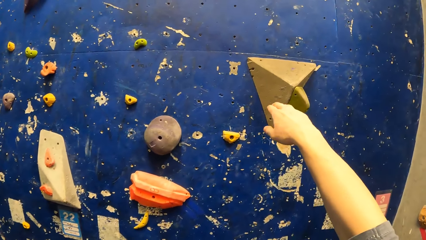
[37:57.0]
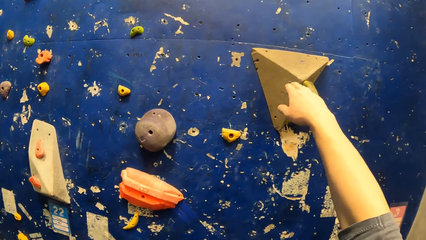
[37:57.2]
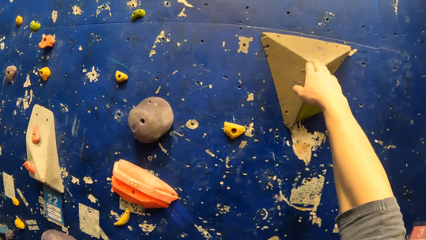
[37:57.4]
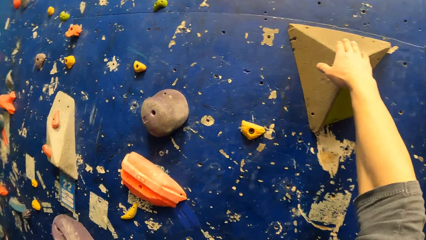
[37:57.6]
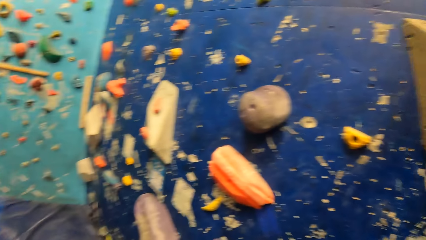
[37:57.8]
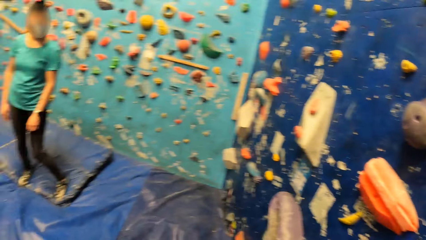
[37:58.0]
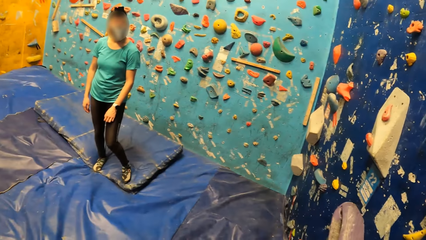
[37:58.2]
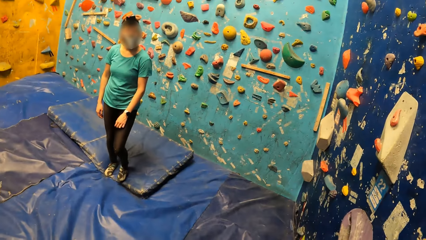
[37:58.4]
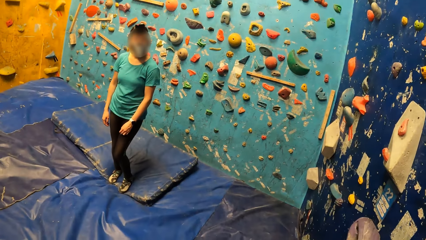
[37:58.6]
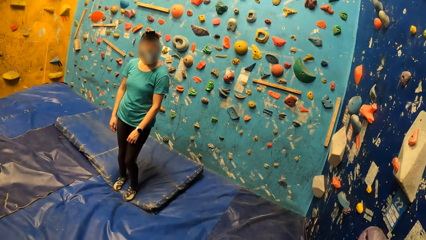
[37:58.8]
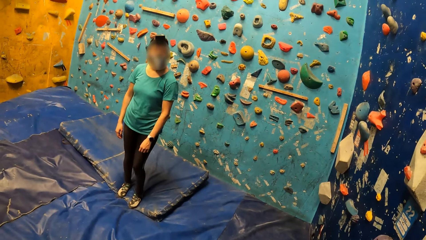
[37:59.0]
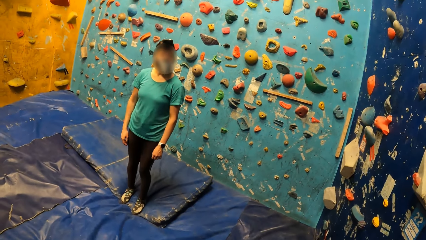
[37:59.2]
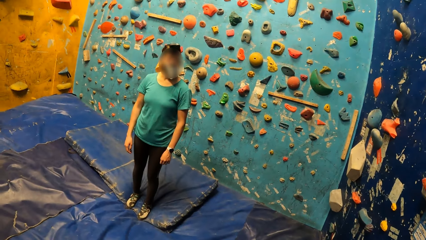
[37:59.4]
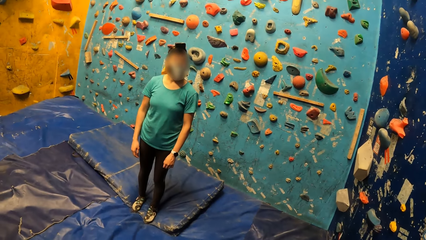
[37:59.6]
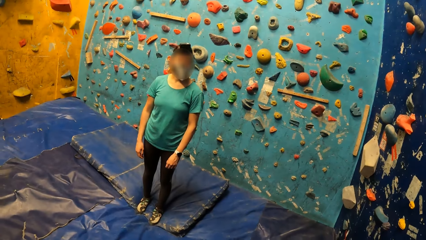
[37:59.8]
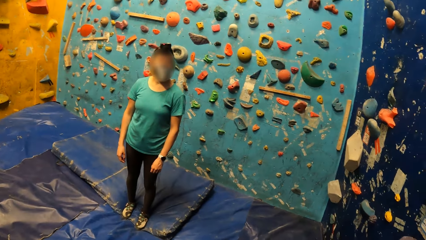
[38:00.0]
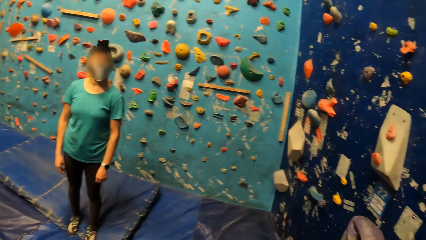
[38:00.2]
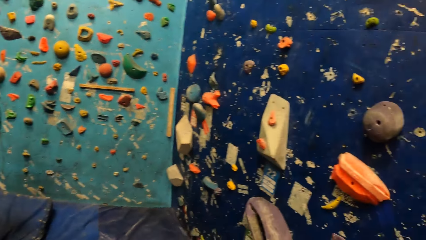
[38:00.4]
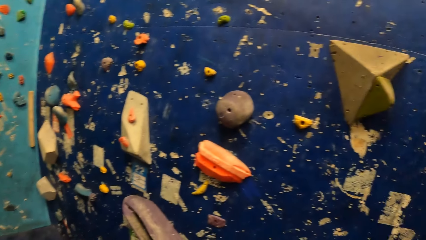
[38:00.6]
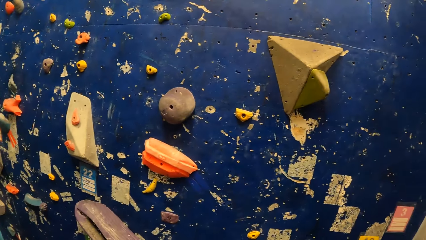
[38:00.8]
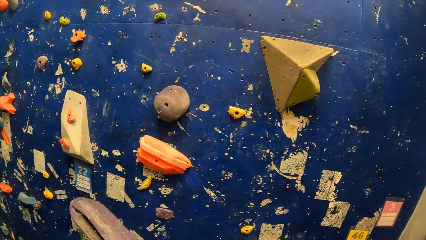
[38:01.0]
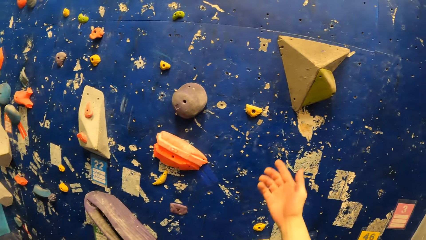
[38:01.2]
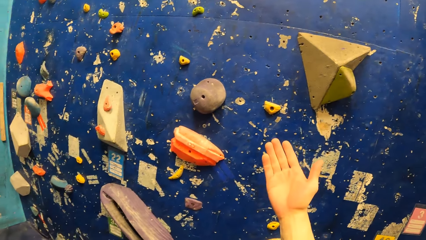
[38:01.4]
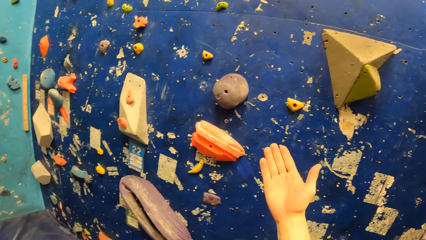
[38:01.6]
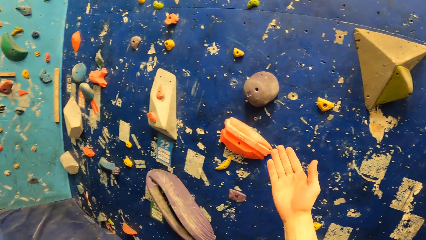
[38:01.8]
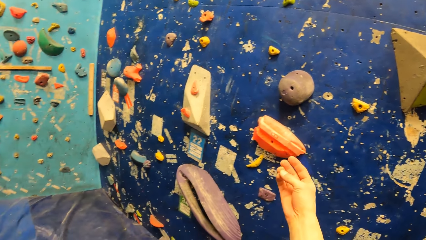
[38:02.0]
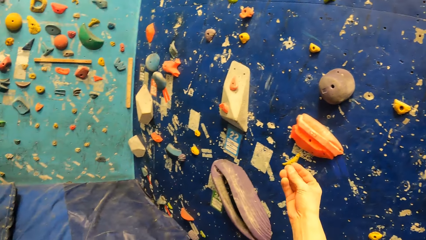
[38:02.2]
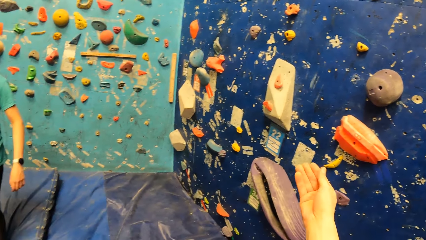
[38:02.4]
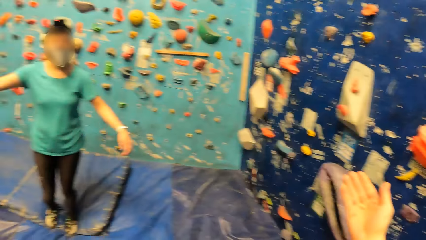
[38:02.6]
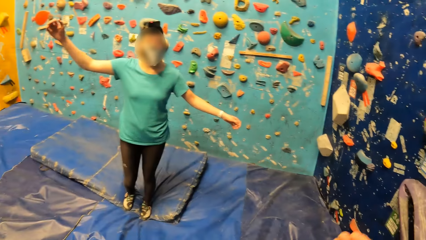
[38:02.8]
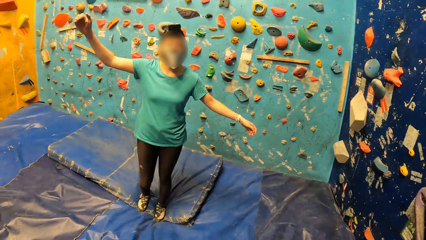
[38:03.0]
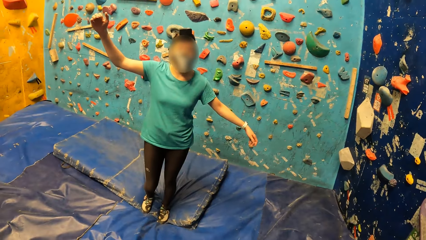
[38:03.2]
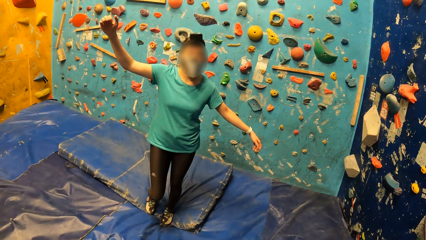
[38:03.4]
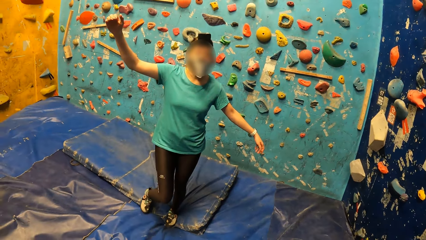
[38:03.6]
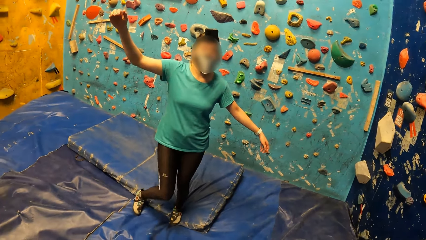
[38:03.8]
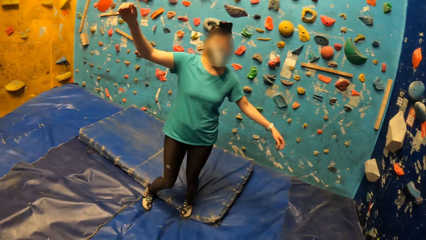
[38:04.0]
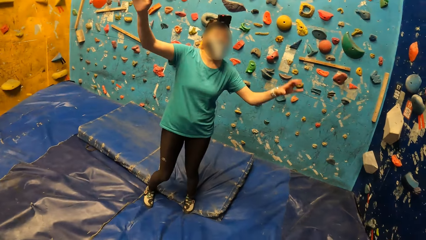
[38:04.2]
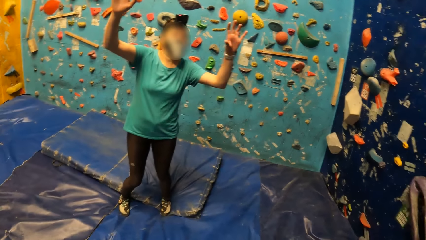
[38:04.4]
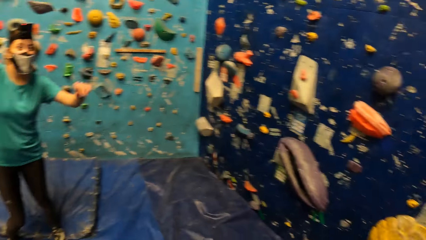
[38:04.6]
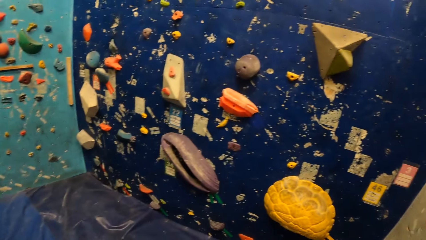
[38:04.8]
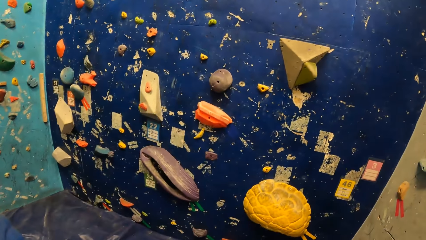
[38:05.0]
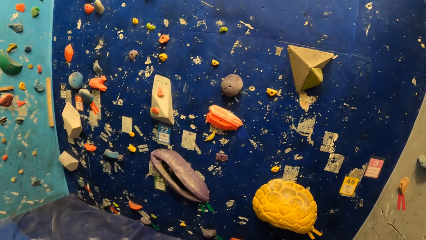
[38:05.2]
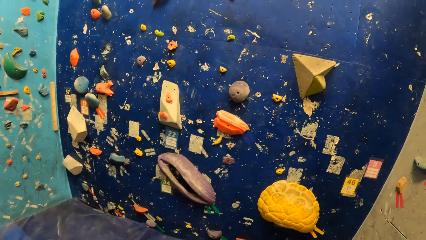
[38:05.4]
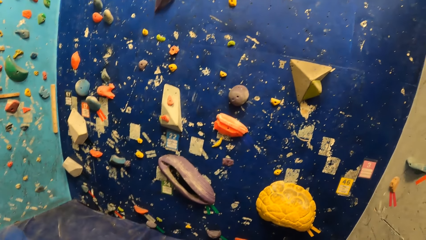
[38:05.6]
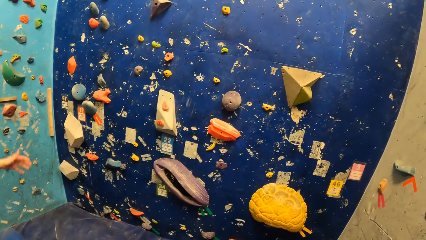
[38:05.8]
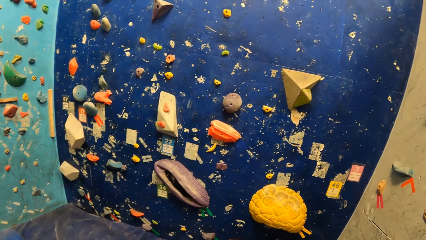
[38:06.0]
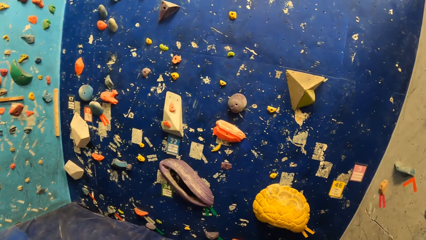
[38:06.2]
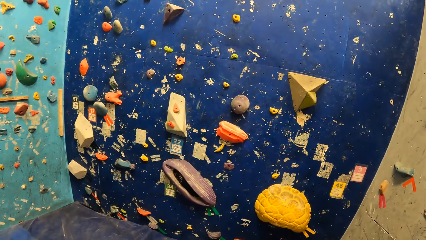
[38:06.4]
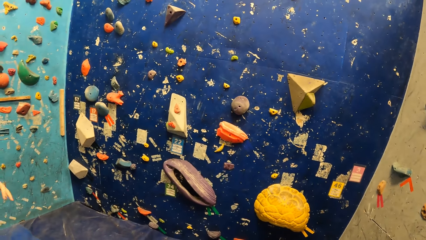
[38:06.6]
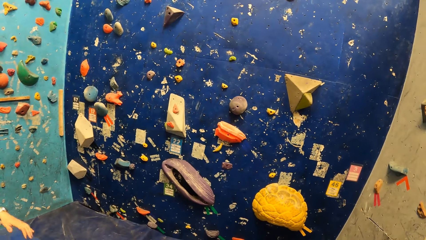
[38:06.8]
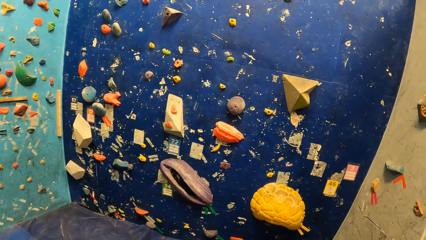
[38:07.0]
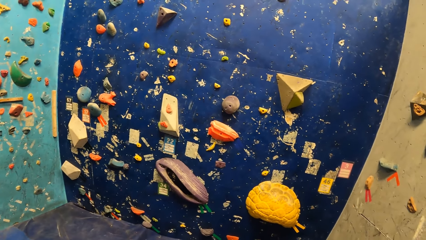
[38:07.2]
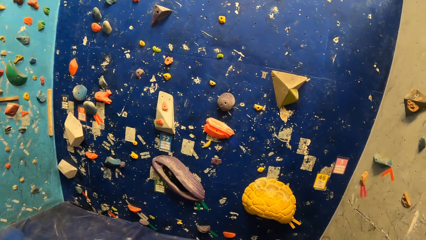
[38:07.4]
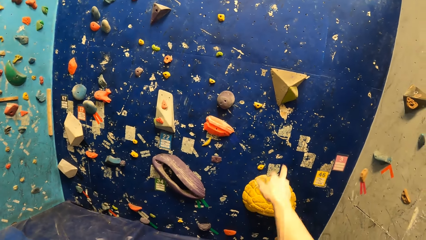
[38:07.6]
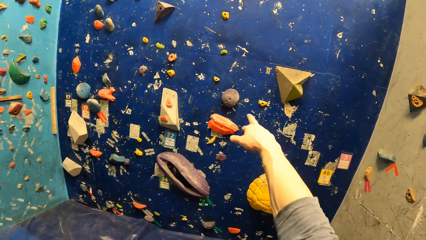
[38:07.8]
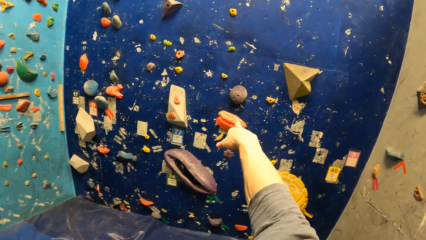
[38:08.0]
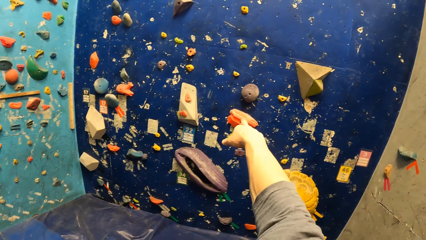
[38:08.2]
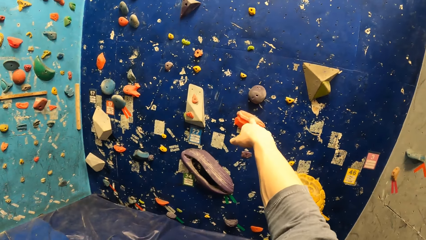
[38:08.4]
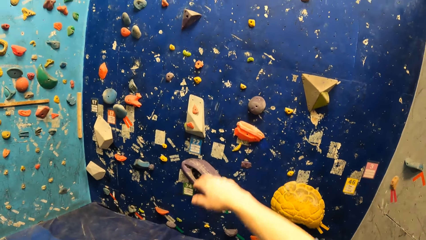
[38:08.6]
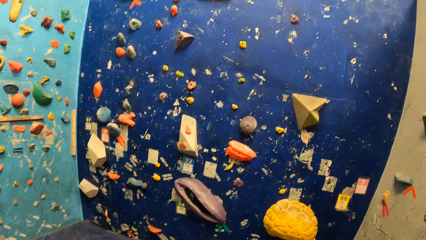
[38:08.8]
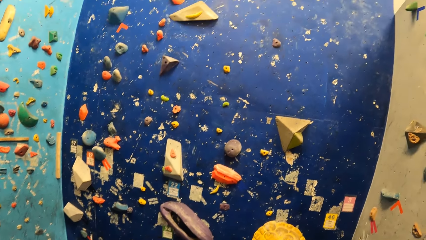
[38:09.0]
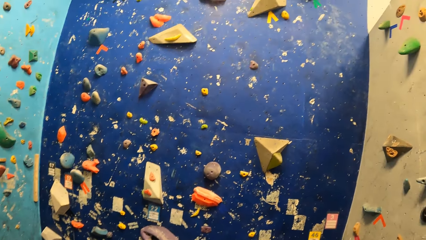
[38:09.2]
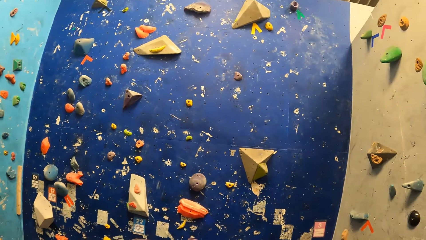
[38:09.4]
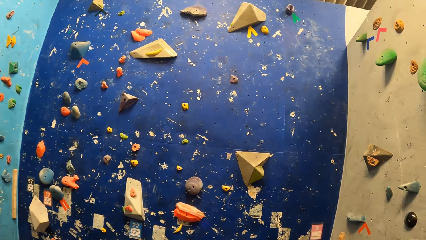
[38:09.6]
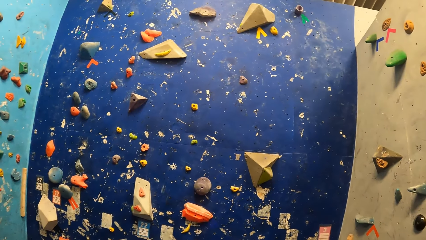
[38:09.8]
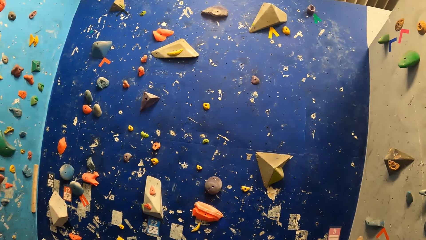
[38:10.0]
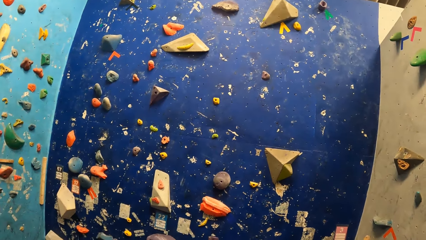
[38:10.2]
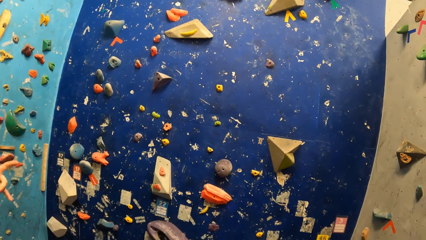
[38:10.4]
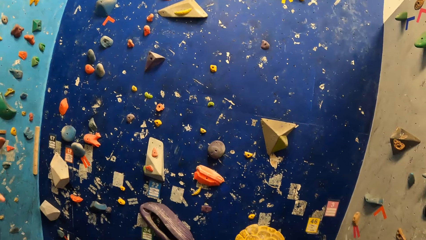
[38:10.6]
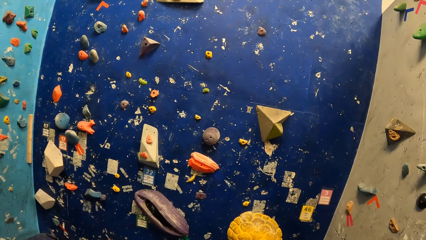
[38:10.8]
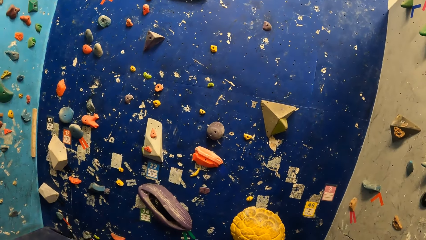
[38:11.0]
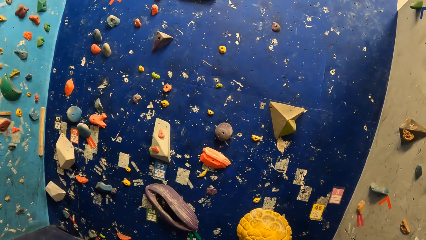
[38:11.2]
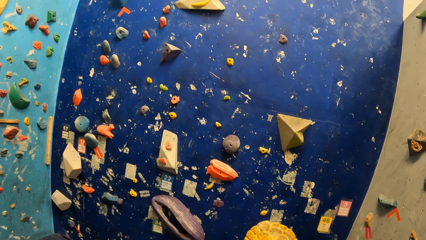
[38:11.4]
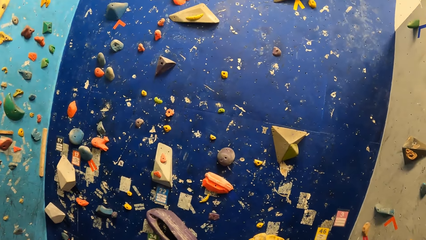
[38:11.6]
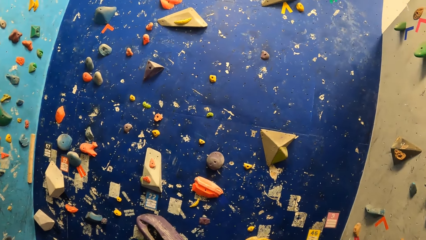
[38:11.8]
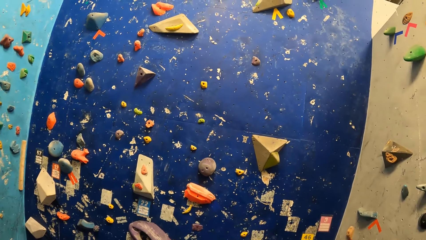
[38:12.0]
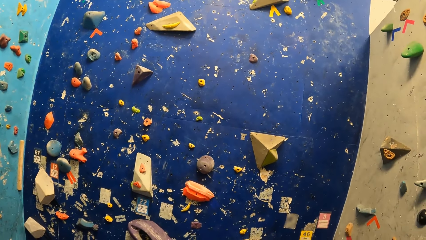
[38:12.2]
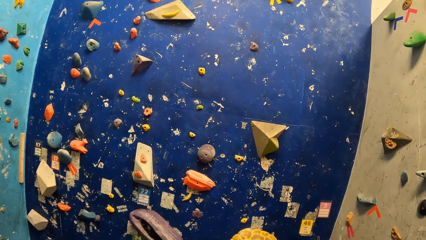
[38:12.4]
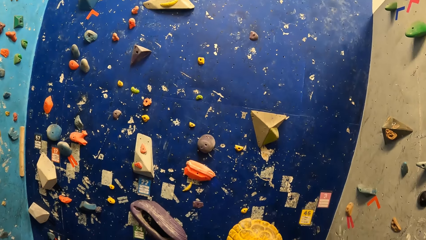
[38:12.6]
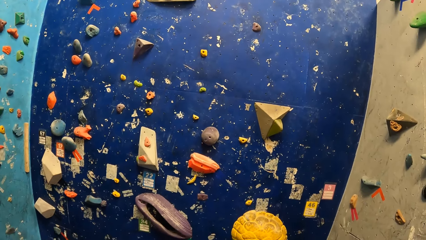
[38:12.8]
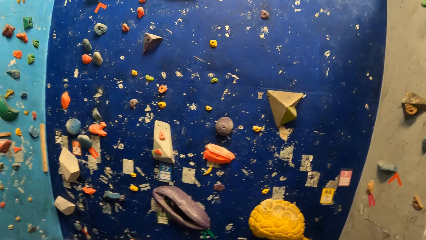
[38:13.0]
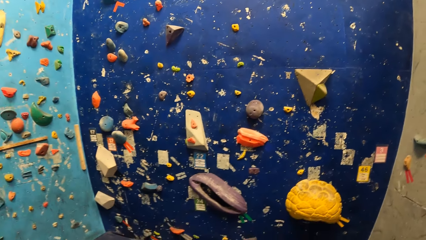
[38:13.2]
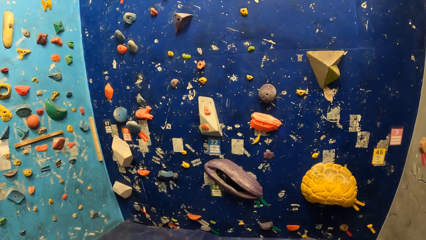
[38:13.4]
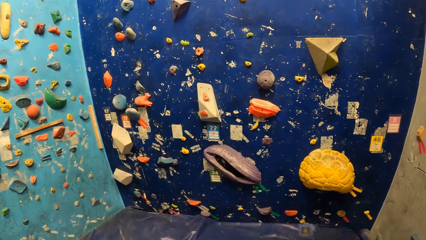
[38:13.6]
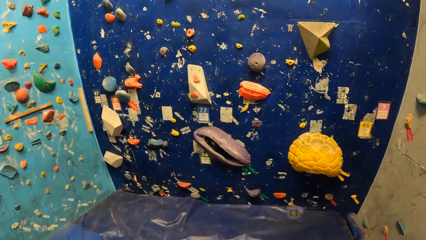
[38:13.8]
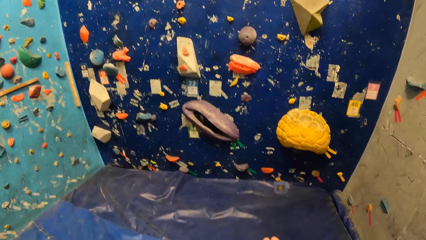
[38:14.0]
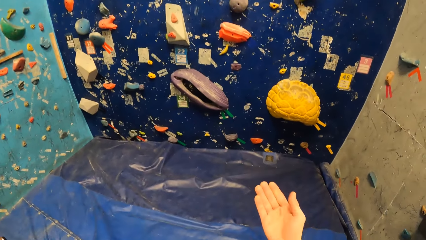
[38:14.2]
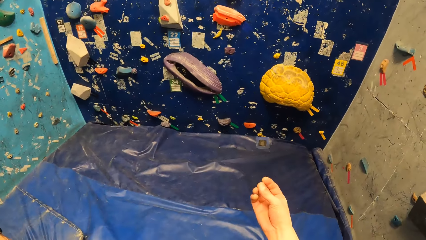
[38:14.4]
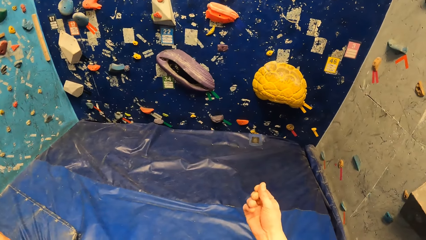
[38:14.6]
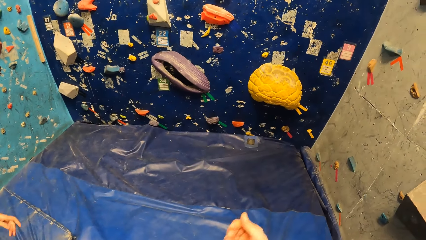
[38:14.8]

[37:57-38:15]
The camera wearer touches a boulder on a bouldering wall with his right hand. He looks at a woman. He looks at the wall. He looks at the woman. He looks at the wall. He points at the bouldering wall with his right hand. He looks at the wall. The woman points at the bouldering wall with her left hand.
